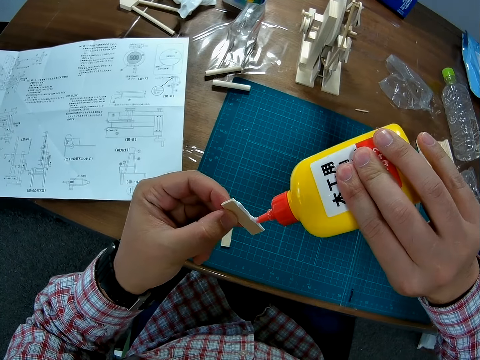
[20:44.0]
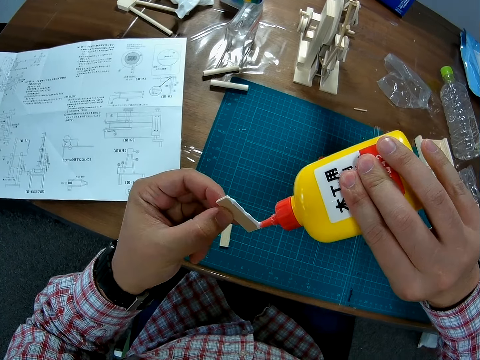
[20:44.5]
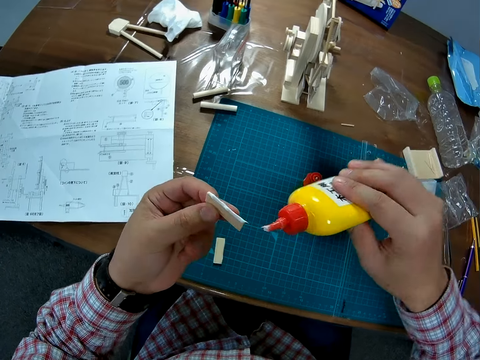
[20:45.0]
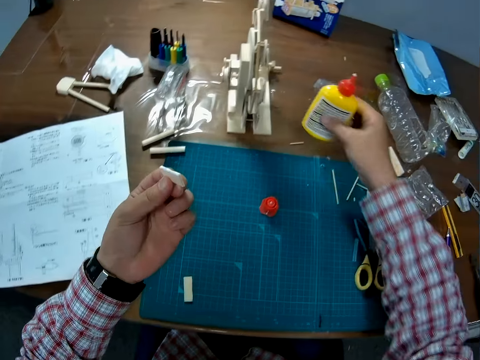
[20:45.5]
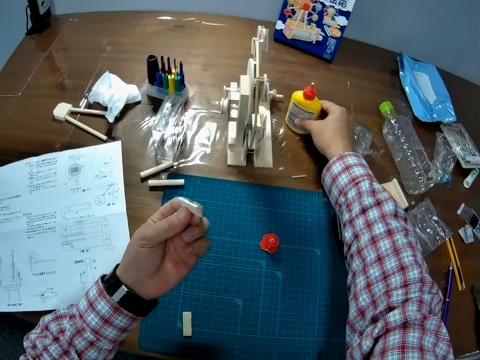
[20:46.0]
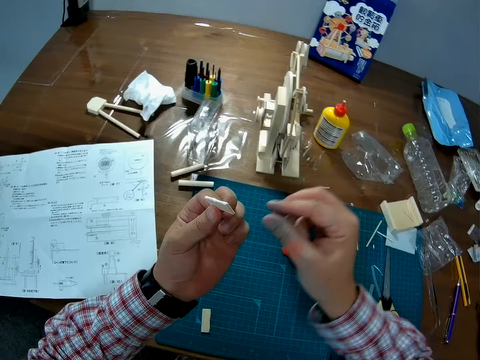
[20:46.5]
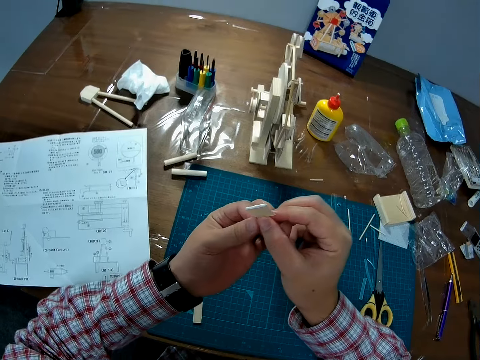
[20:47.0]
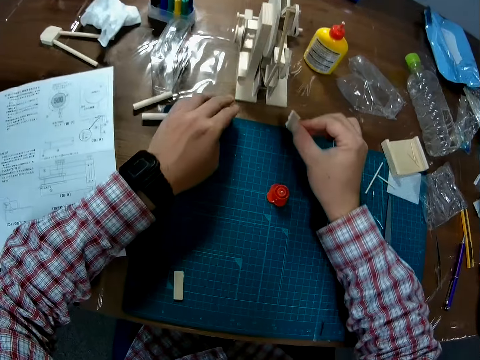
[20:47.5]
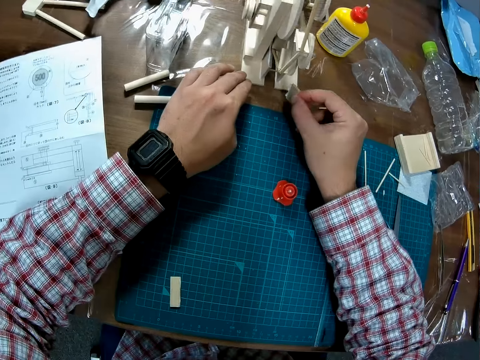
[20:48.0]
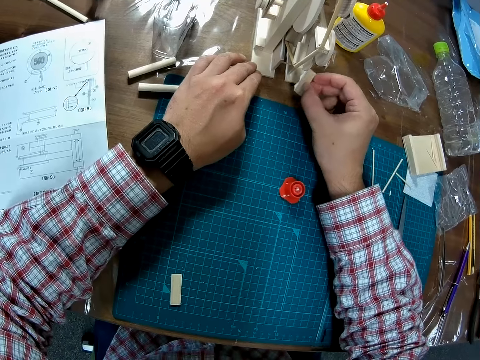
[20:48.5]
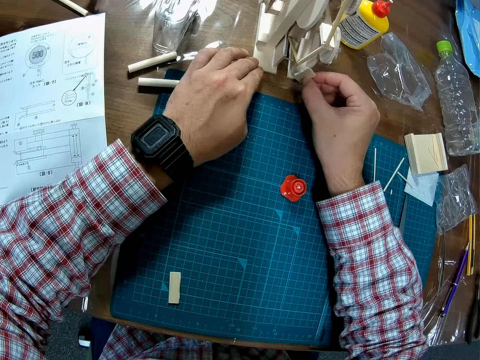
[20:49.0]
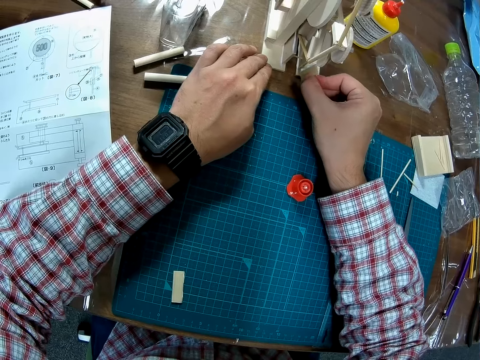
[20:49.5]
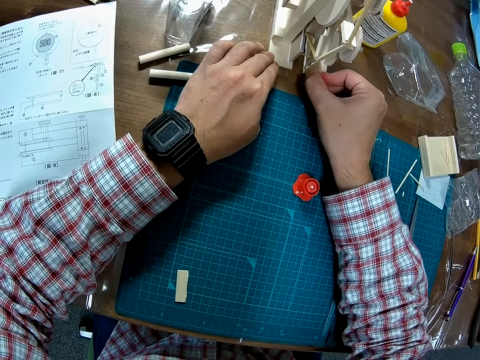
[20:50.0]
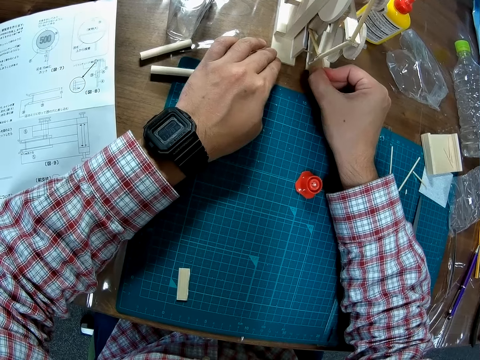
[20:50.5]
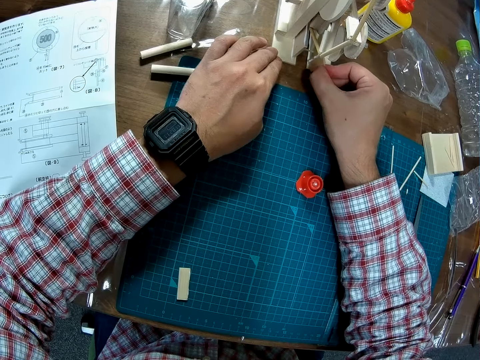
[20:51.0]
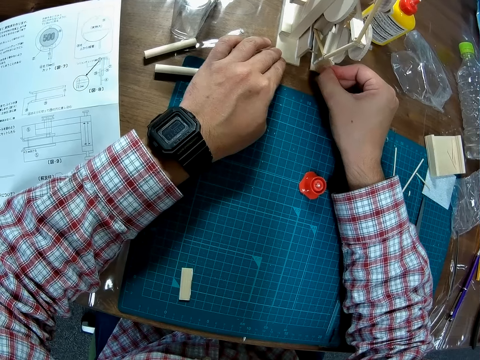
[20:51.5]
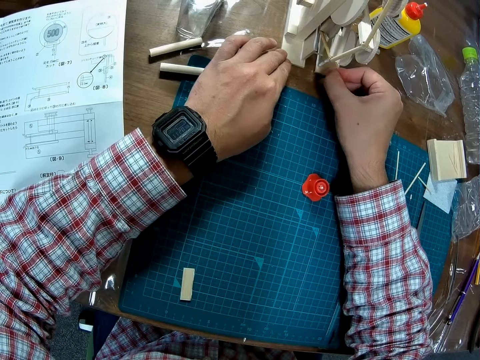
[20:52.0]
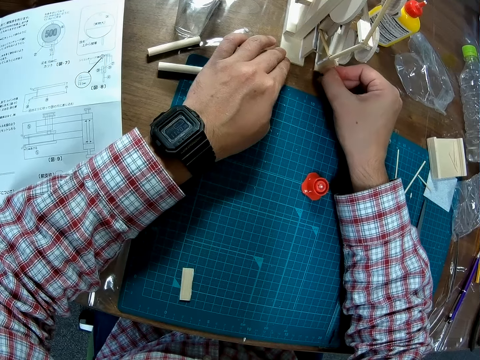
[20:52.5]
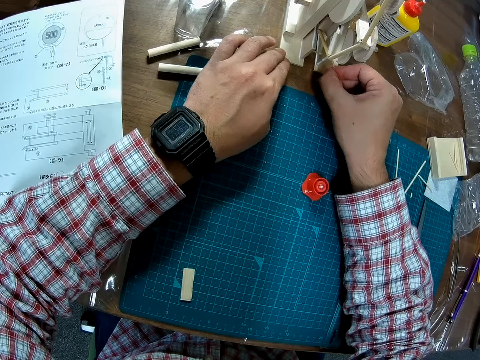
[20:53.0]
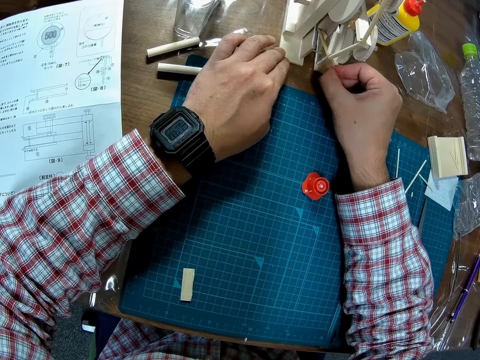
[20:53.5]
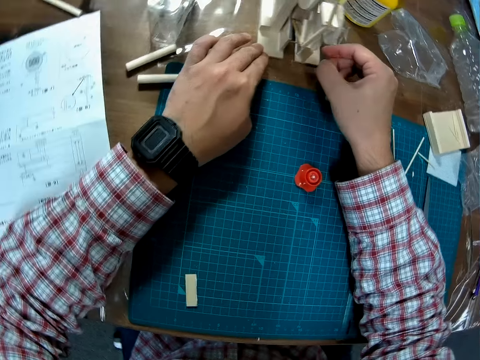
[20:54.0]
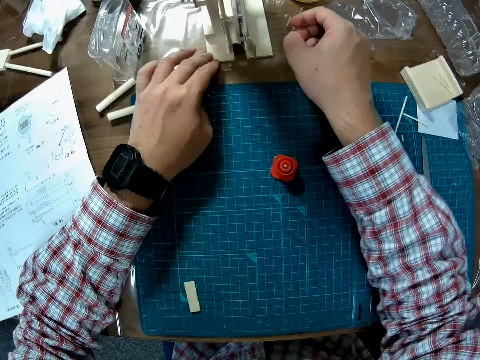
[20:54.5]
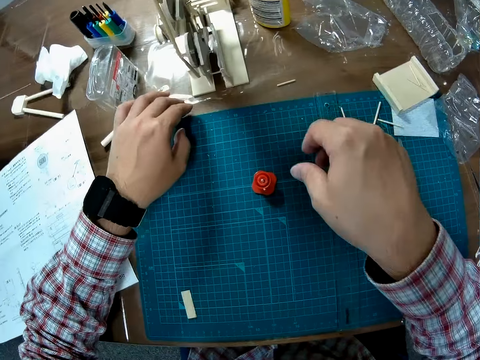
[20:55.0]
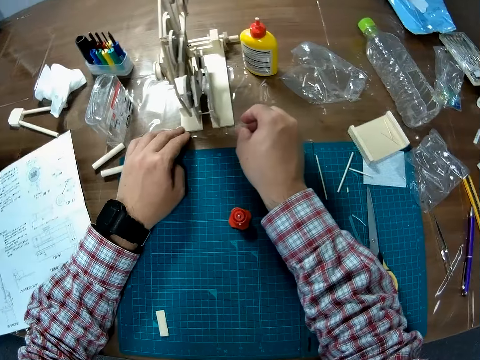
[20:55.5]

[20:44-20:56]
The camera wearer puts the glue container on the table. He passes the piece of wood to his right hand. He examines the piece of wood. He attaches the piece of wood to the wooden mechanical model with his right hand.

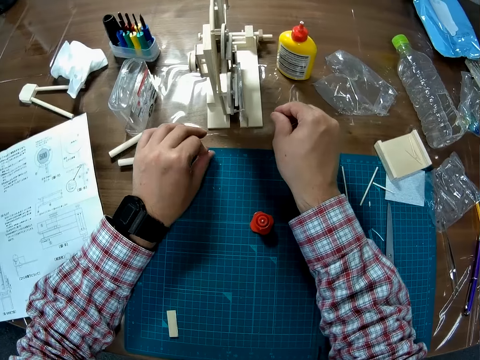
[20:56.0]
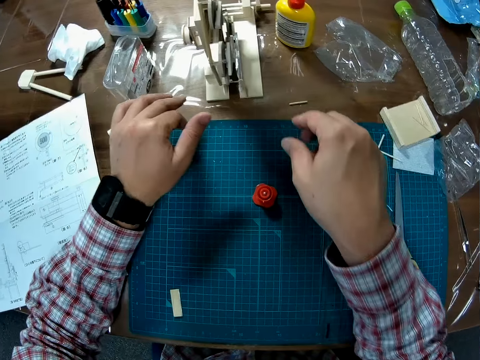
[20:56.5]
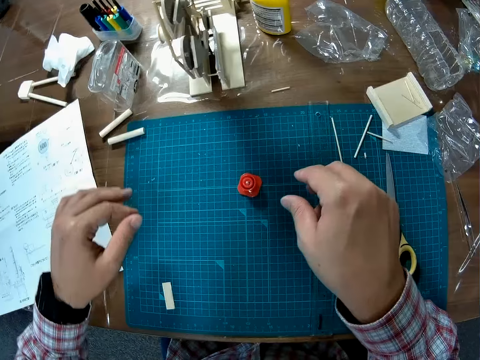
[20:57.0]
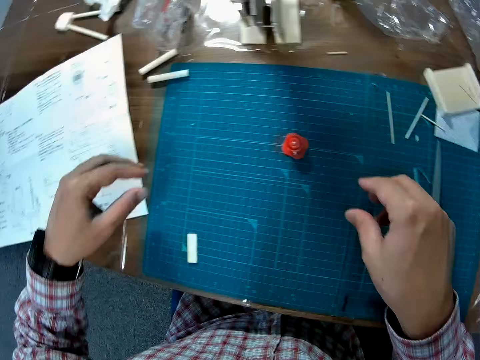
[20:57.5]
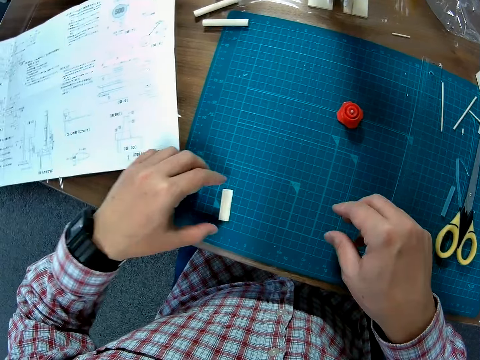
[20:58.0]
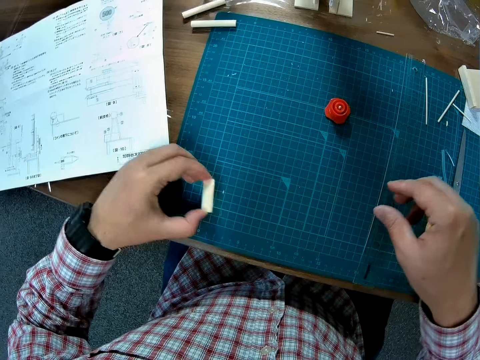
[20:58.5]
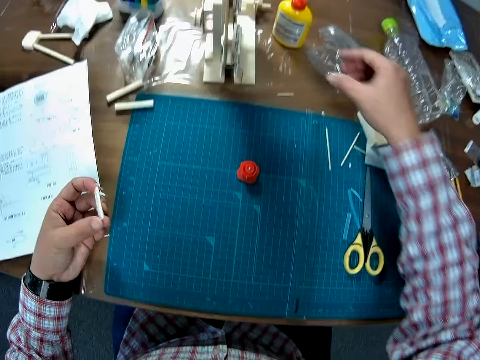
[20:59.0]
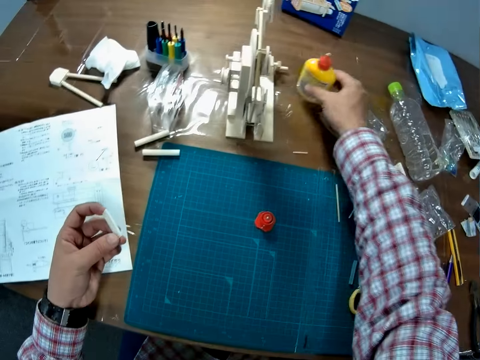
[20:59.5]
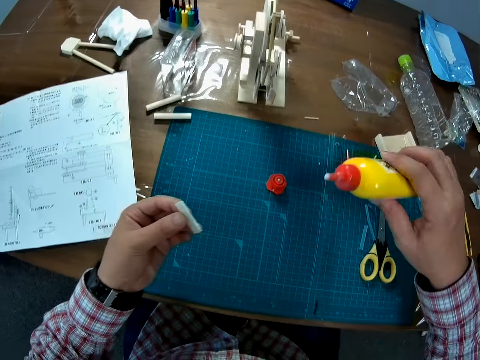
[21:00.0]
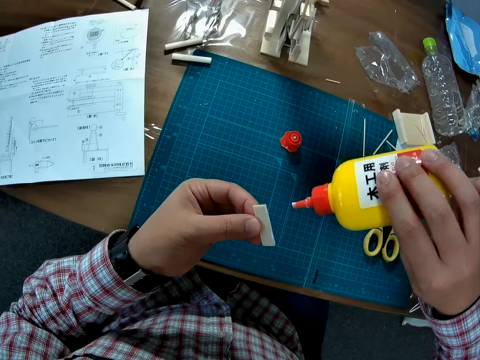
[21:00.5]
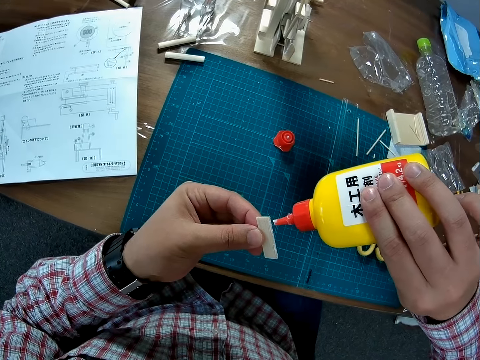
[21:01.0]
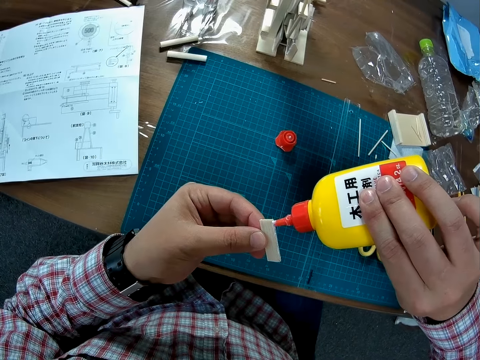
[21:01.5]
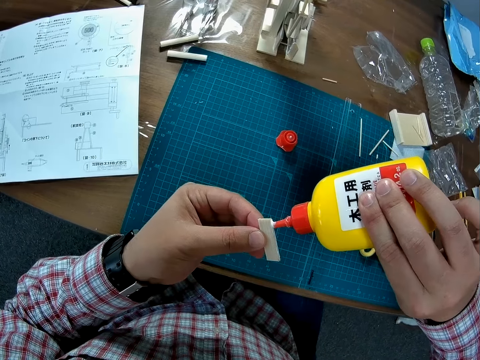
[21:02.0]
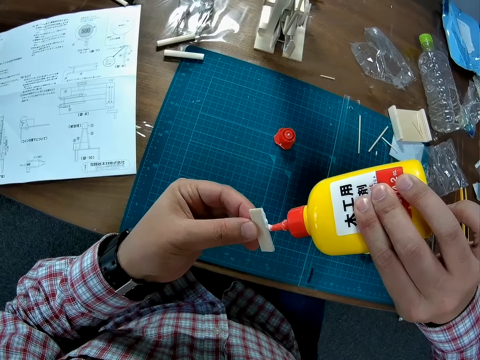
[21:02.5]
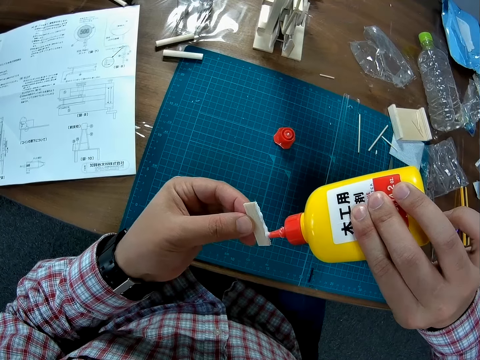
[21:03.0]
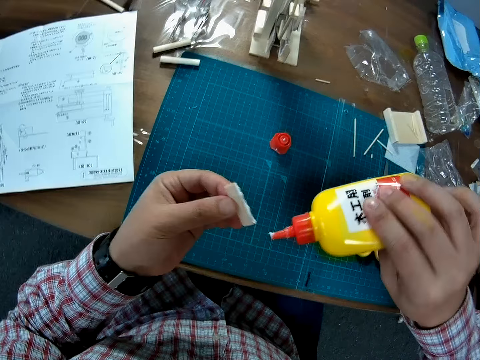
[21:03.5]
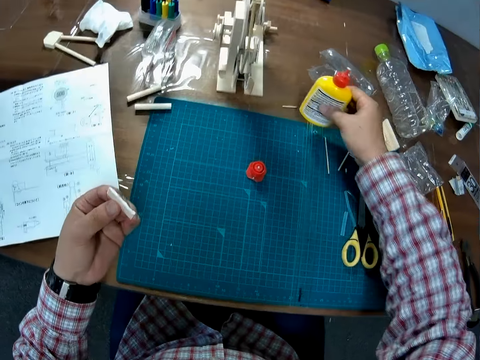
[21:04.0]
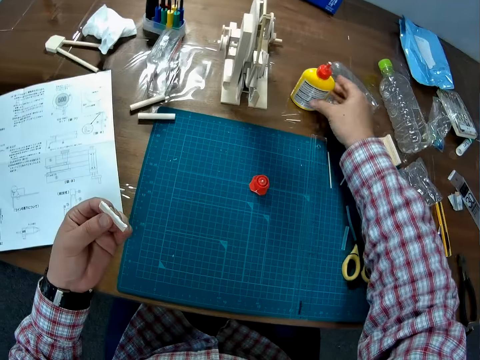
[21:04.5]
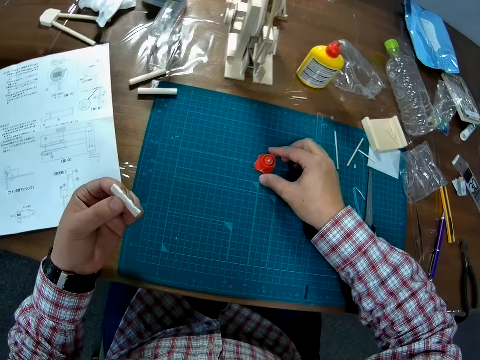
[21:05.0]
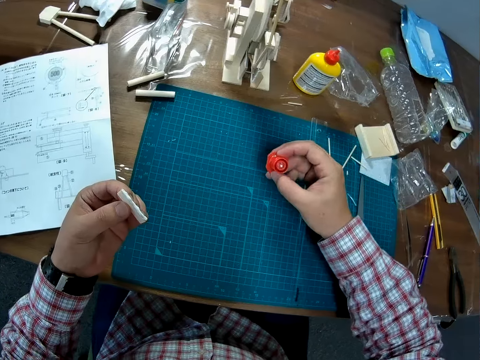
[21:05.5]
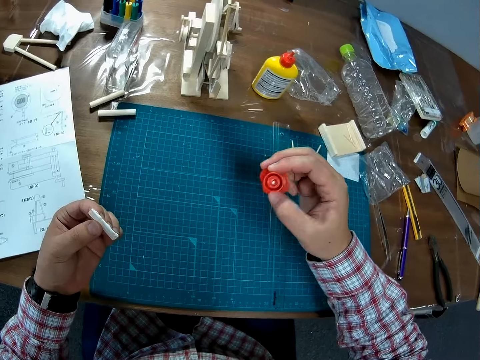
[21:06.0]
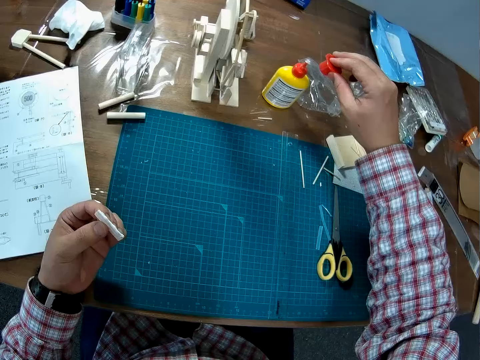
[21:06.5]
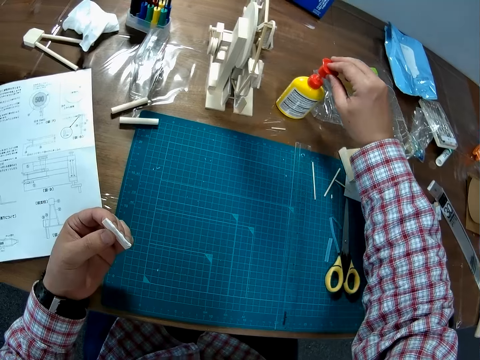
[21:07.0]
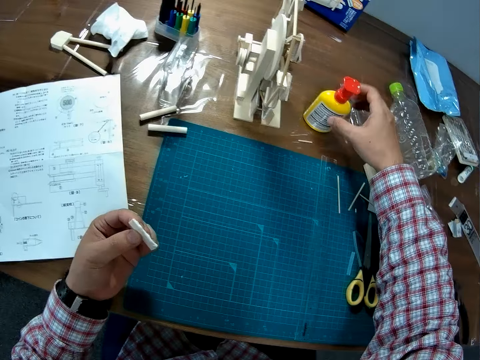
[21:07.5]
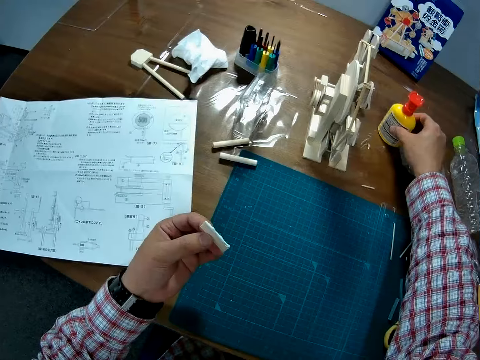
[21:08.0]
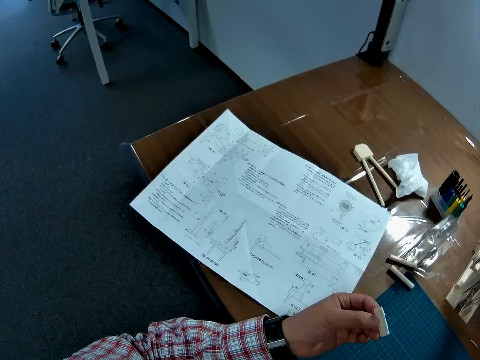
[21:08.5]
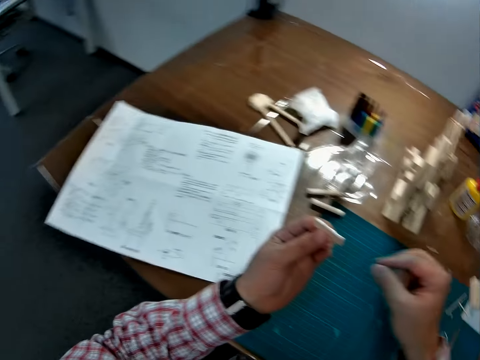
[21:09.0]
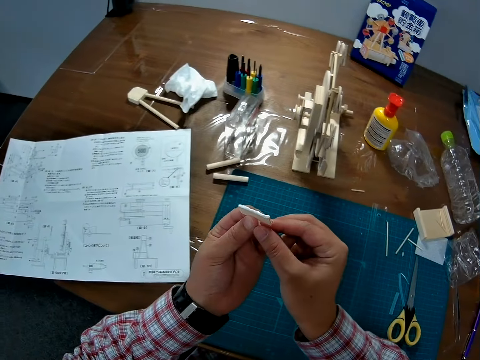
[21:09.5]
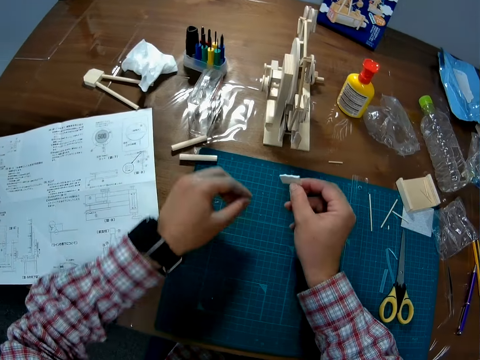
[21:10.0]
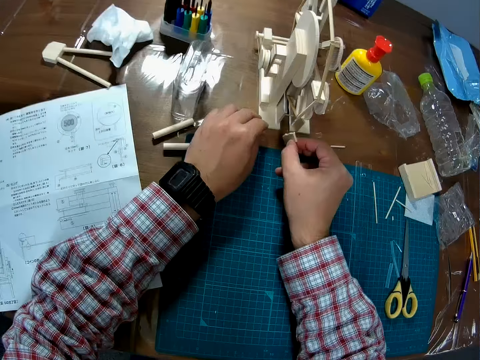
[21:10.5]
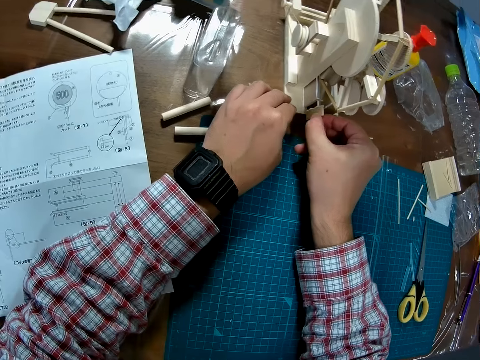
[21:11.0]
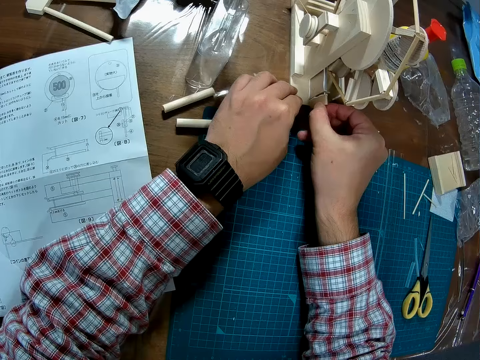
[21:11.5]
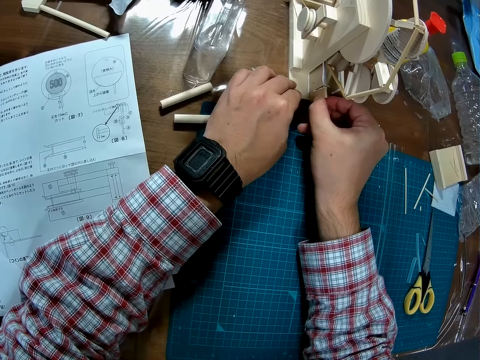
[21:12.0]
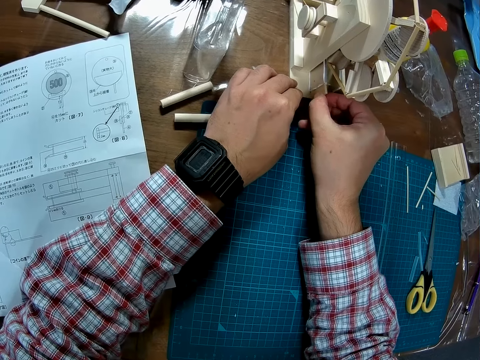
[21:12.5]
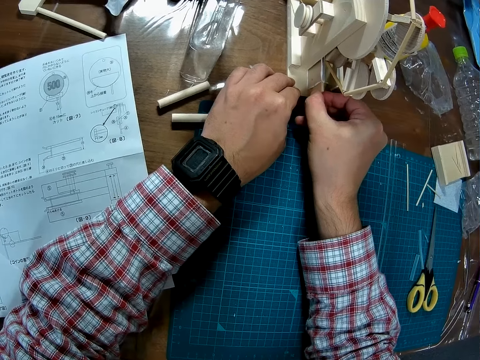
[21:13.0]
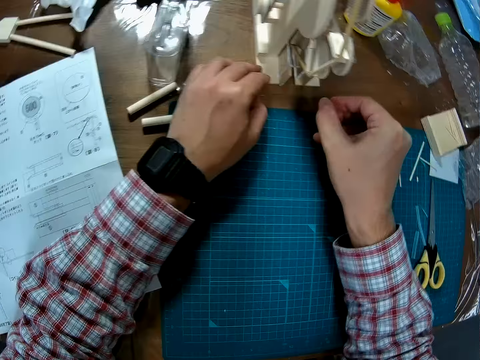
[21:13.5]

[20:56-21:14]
The camera wearer picks up a second piece of wood with his left hand. He picks up the glue container or craft glue on the table with his right hand. He puts glue on the second piece of wood. He puts the glue container on the table with his right hand. He picks up the cover of the glue container with his right hand. He closes the glue container with the cover in his right hand. He drops the craft glue. He passes the second piece of wood to his right hand. He attaches the second piece of wood to the wooden mechanical model with his right hand.
